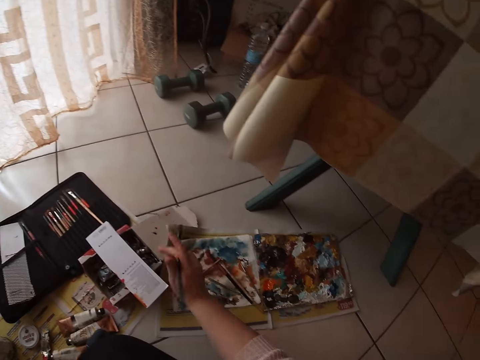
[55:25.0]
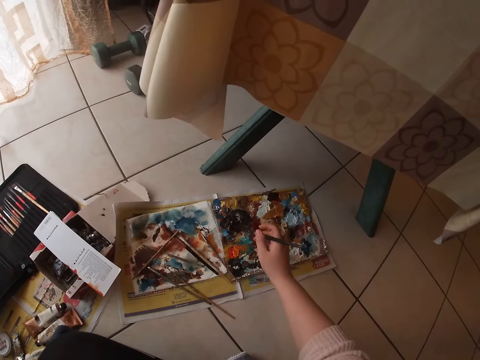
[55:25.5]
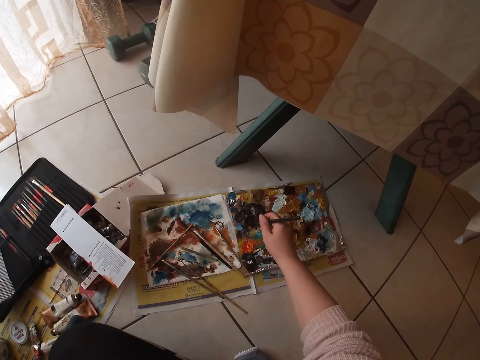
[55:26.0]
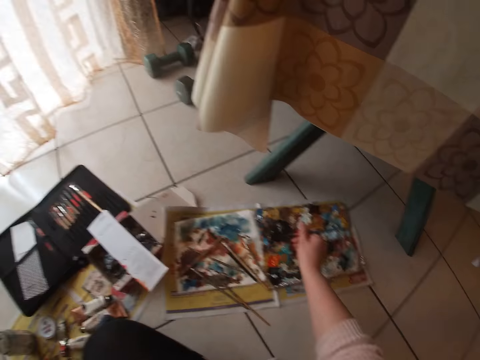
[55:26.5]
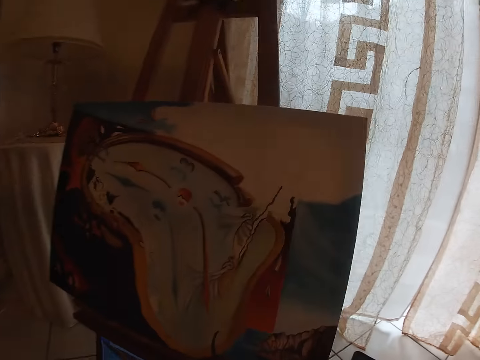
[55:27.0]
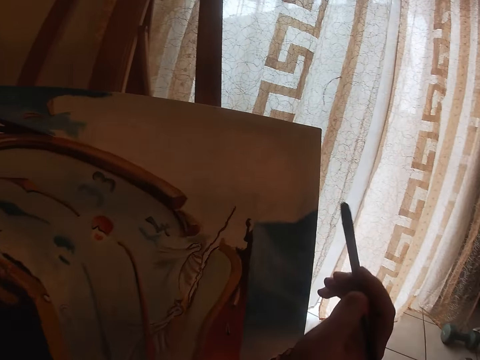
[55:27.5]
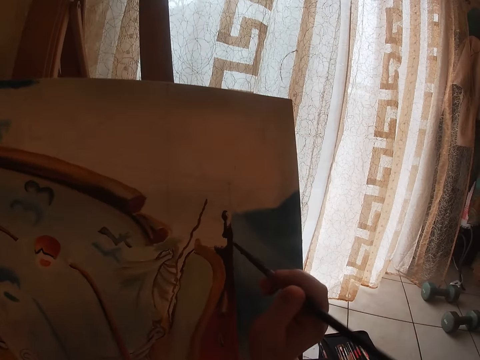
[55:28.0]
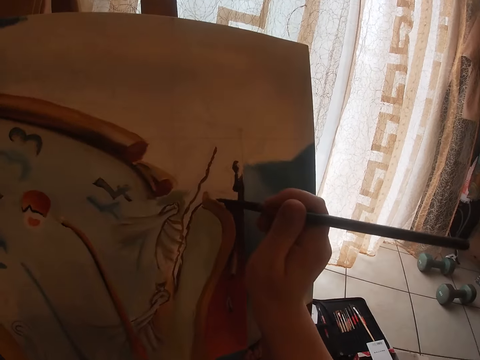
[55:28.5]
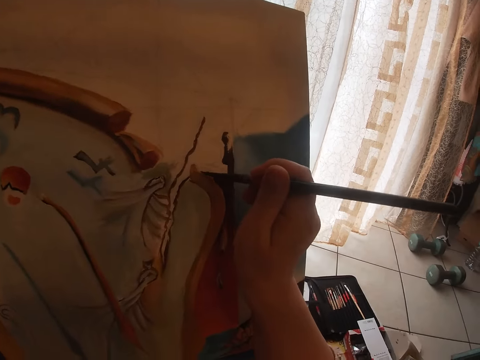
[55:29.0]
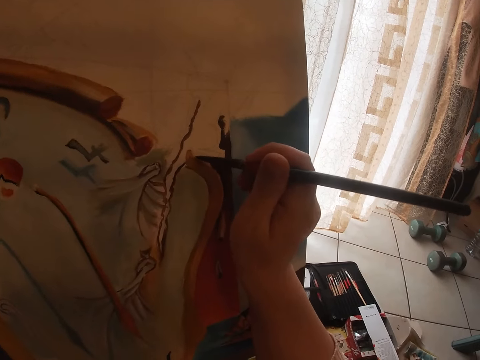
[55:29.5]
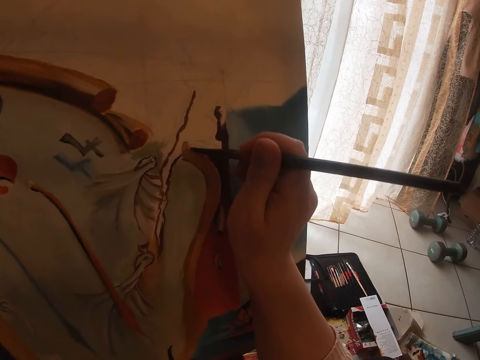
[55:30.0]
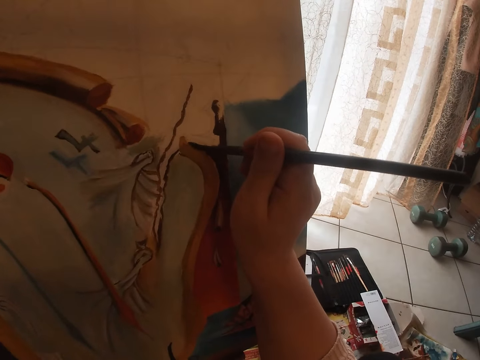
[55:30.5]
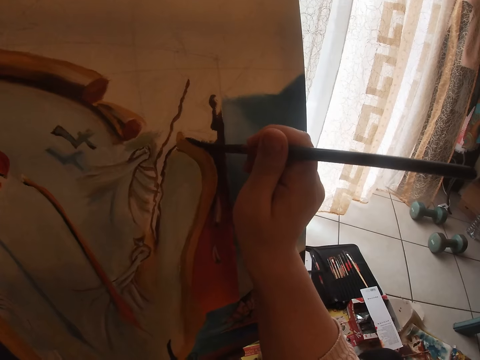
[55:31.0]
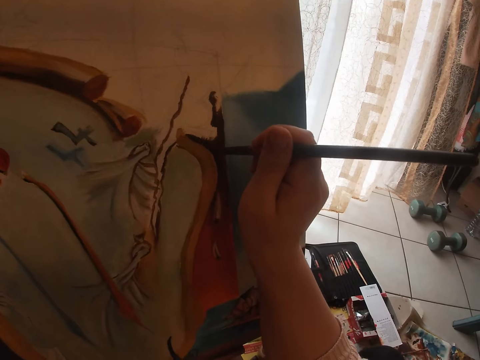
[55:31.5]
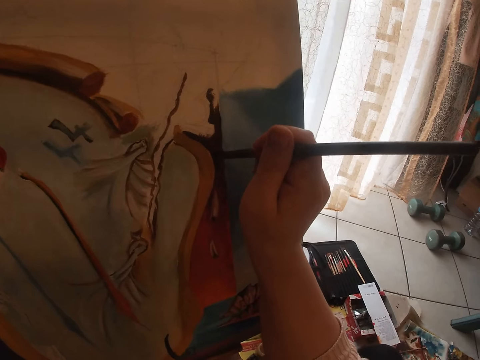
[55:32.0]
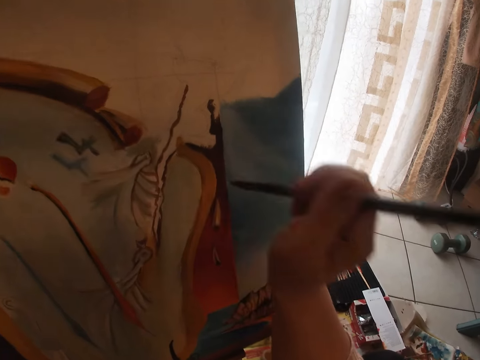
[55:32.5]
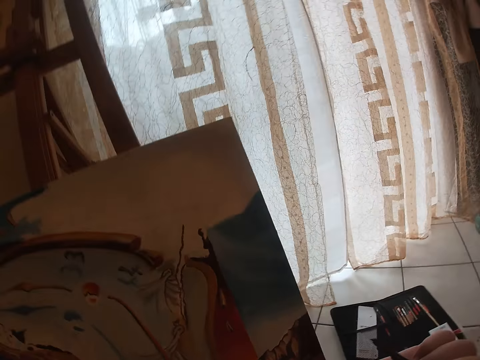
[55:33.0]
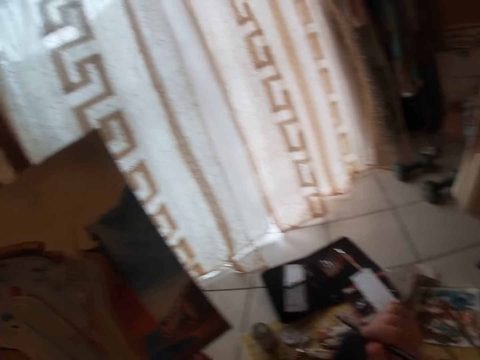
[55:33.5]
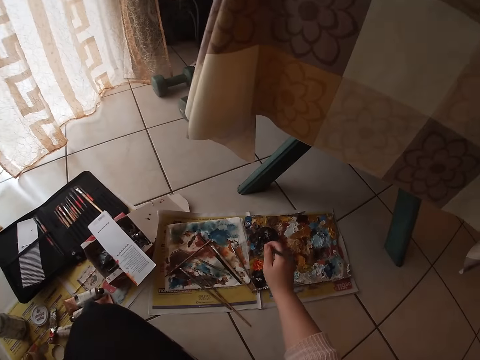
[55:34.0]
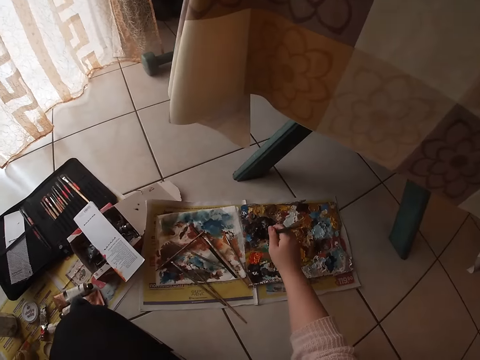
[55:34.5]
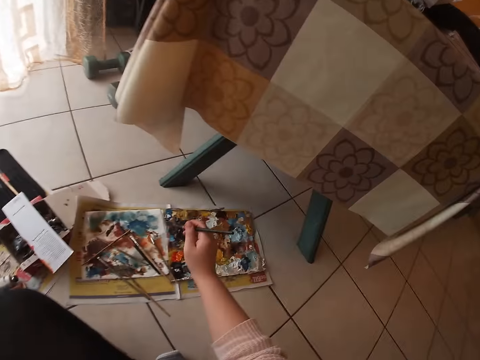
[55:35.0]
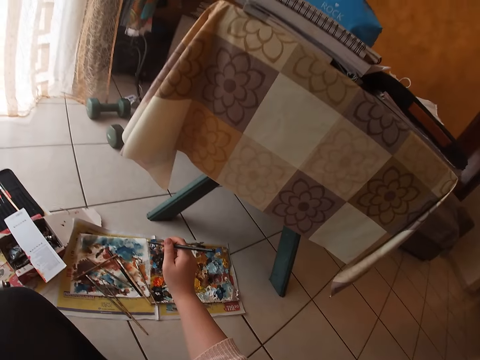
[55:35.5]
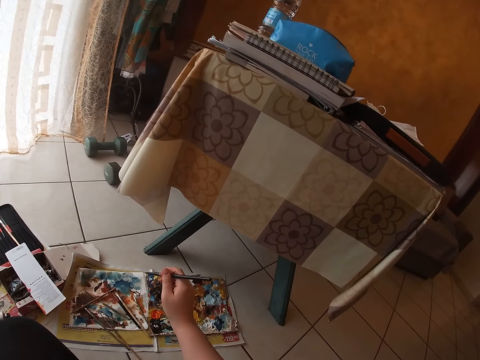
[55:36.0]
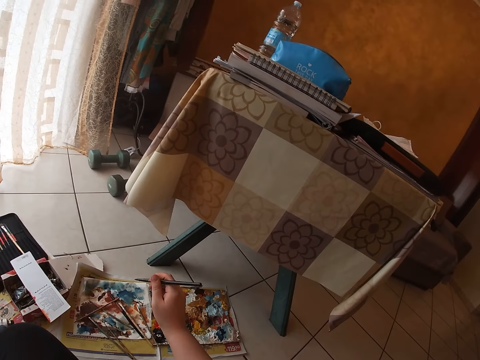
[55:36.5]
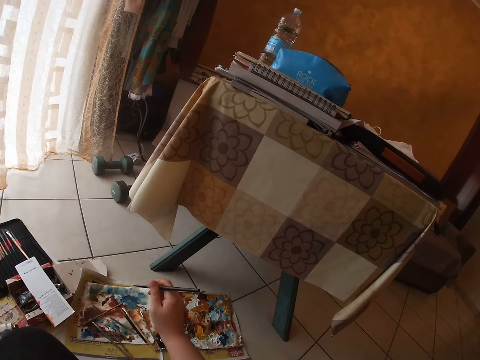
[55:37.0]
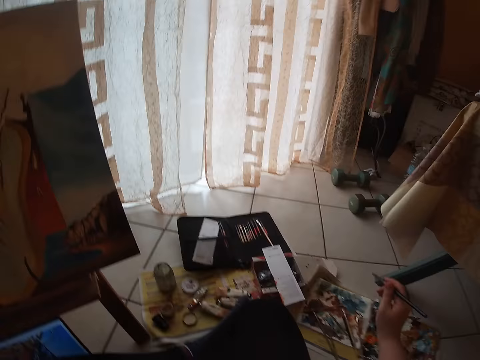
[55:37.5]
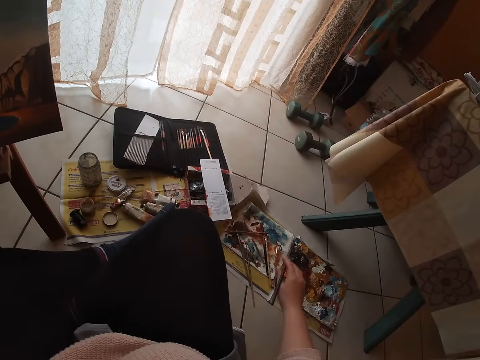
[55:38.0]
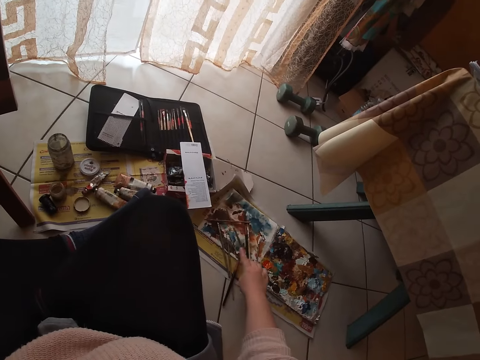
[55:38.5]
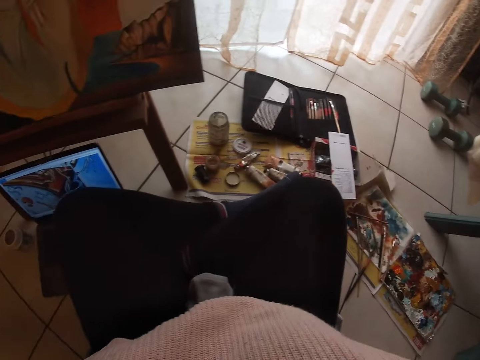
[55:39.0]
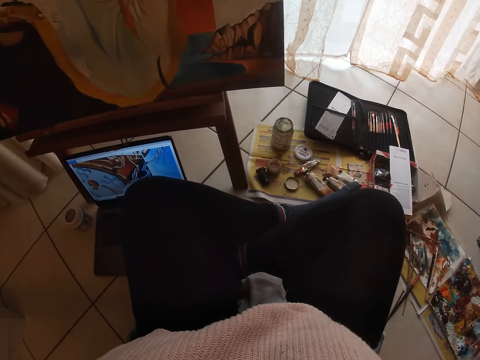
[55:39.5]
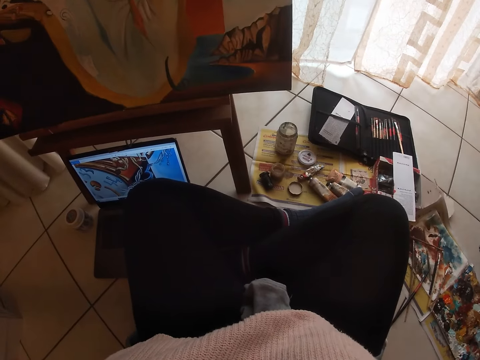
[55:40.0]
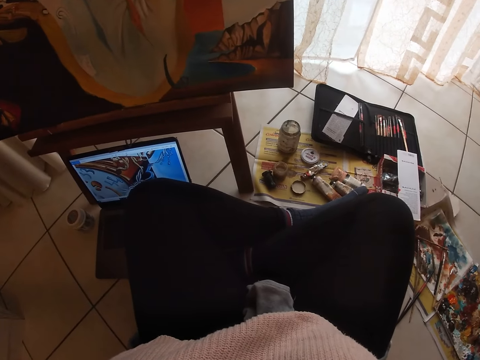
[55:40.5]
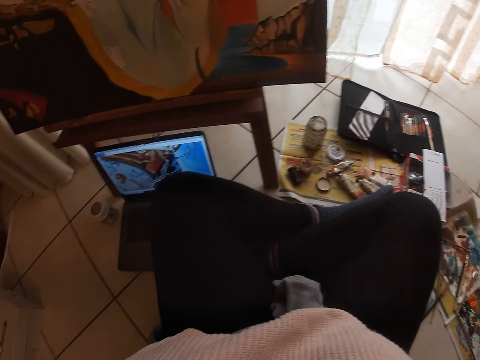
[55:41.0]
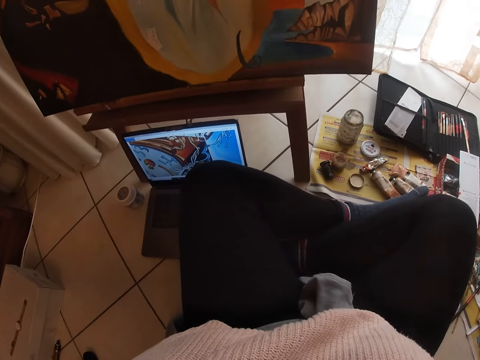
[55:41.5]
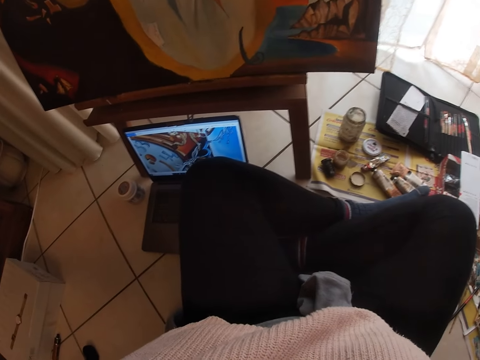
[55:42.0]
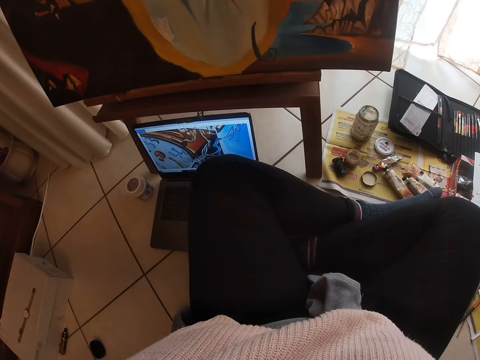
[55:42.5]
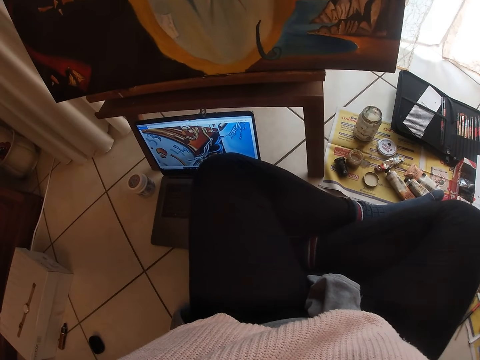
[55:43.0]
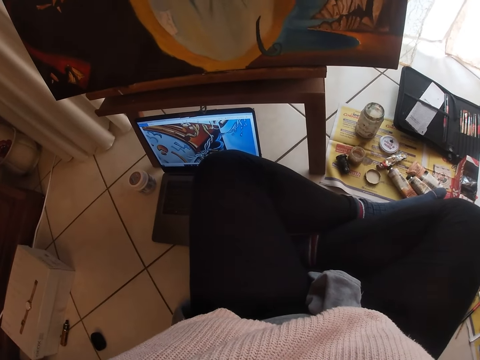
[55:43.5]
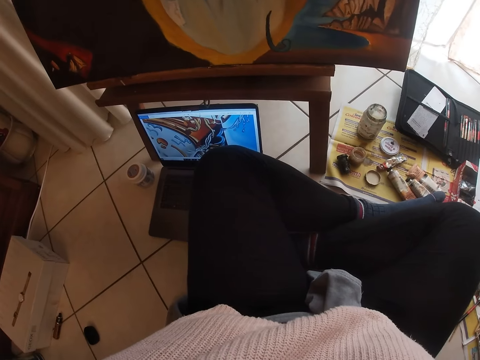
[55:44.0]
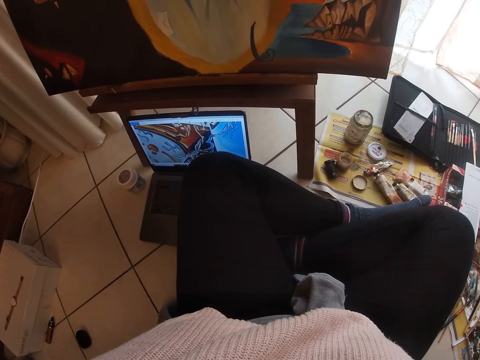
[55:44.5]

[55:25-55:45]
The camera wearer drops the paper on the floor. He touches the paint on the palette with the brush. He paints on the canvas with the brush in his right hand. He touches the paint on the palette with the brush again. He drops the brush on the floor. He raises his right hand. He looks around.

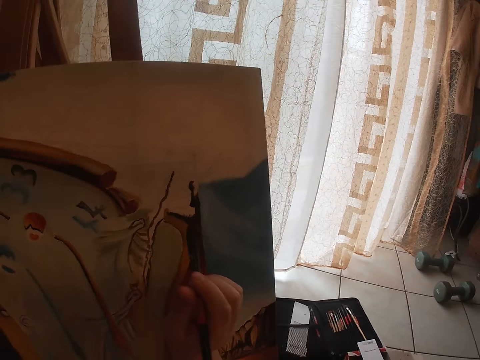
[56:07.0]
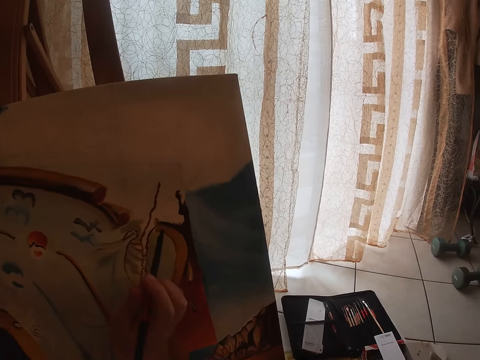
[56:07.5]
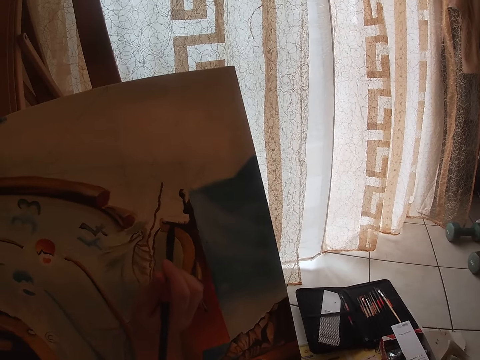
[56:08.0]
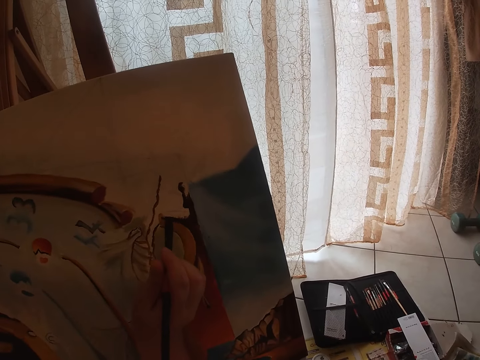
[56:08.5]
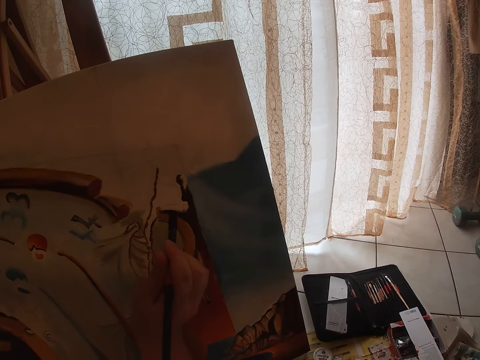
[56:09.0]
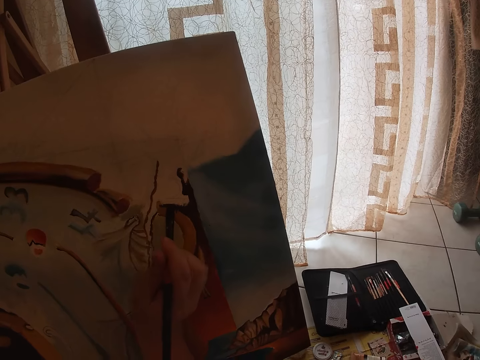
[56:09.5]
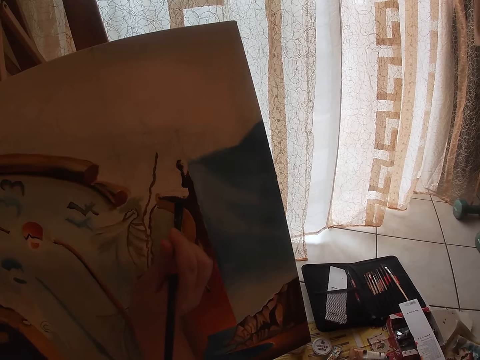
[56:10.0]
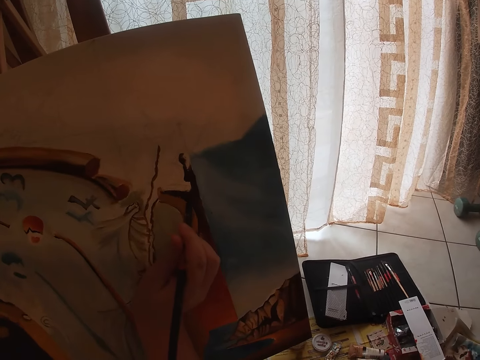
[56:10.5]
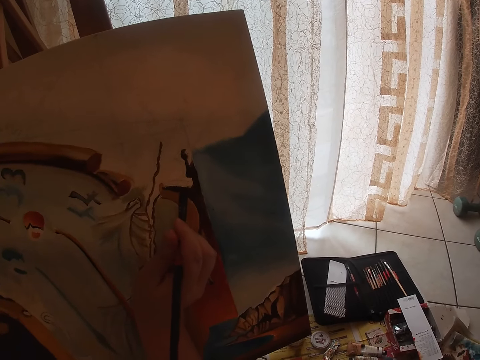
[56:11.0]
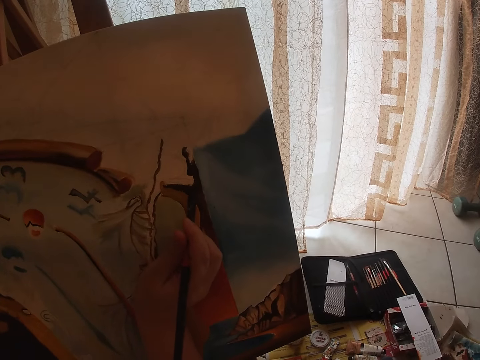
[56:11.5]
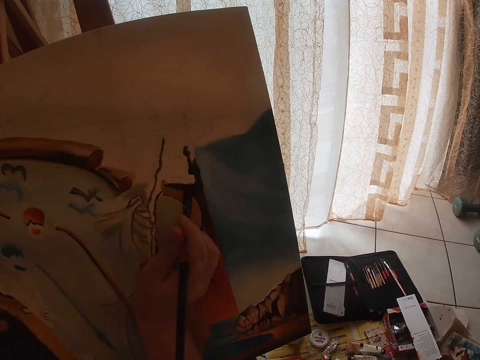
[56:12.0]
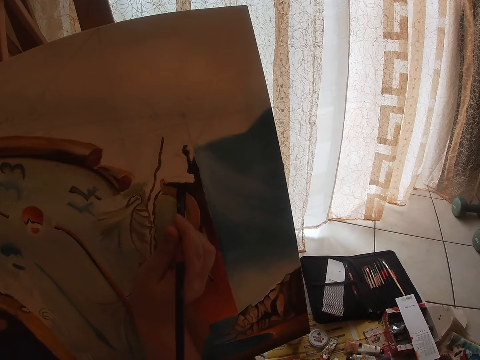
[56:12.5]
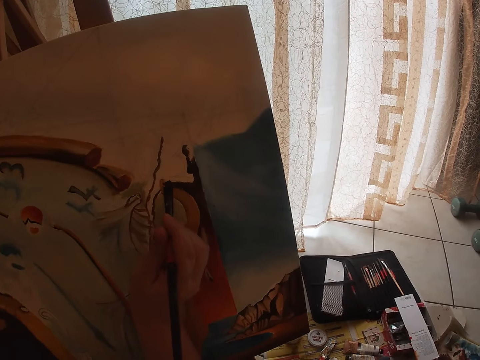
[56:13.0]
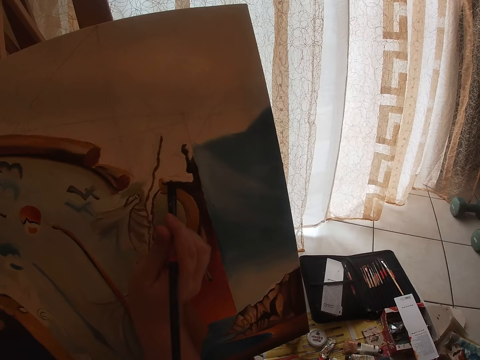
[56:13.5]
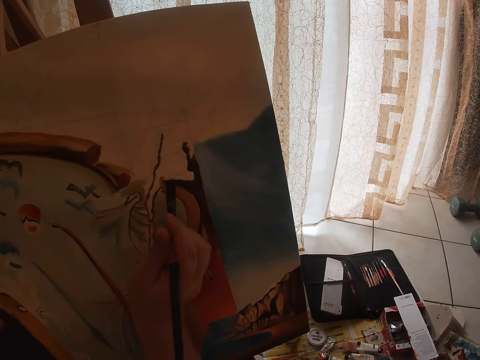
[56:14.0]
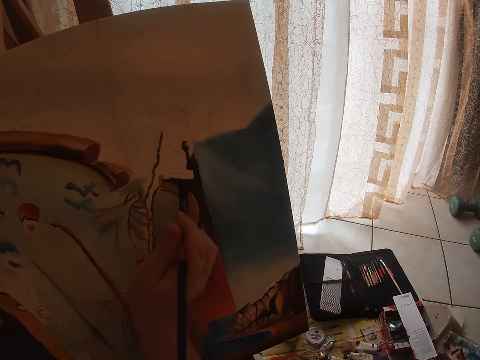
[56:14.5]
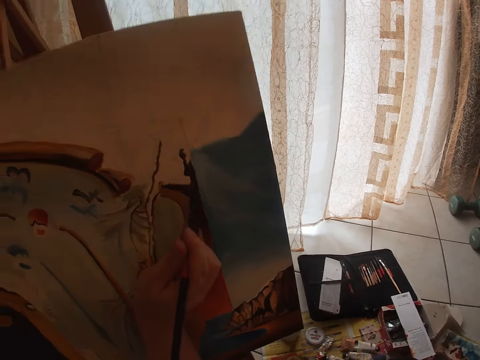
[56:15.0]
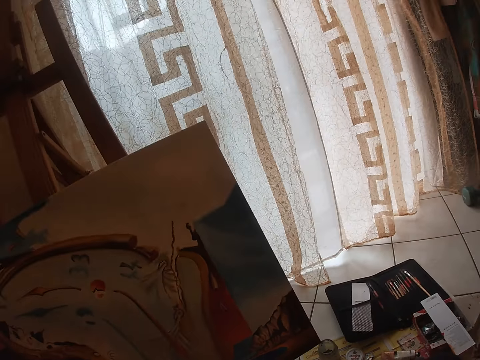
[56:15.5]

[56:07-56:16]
The camera wearer paints with the brush in his right hand.
